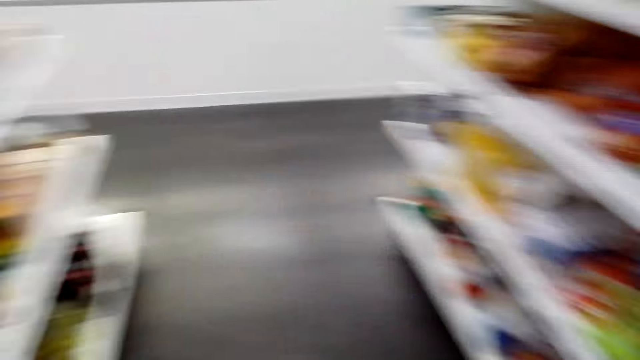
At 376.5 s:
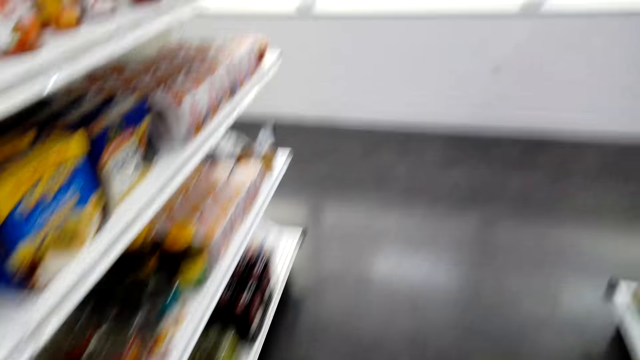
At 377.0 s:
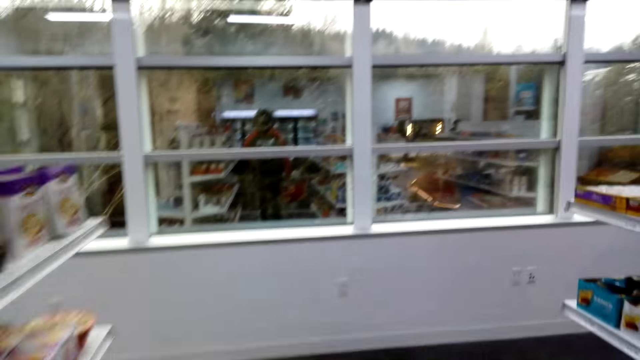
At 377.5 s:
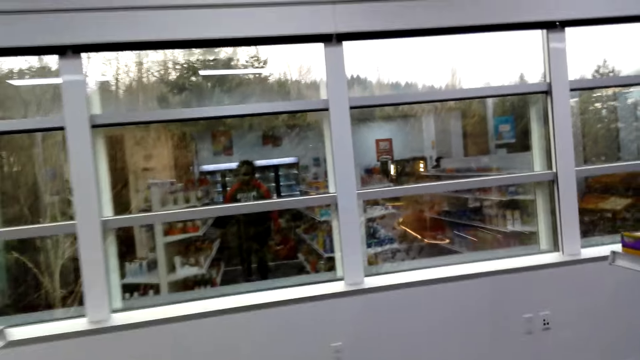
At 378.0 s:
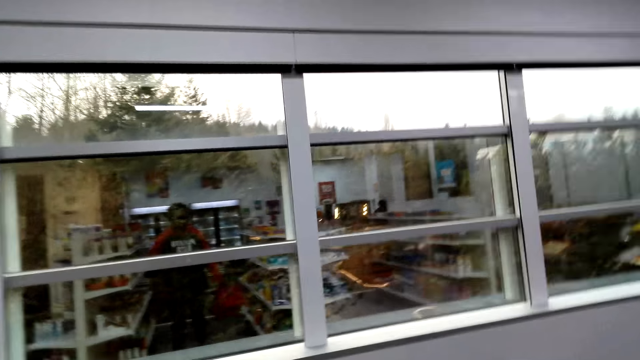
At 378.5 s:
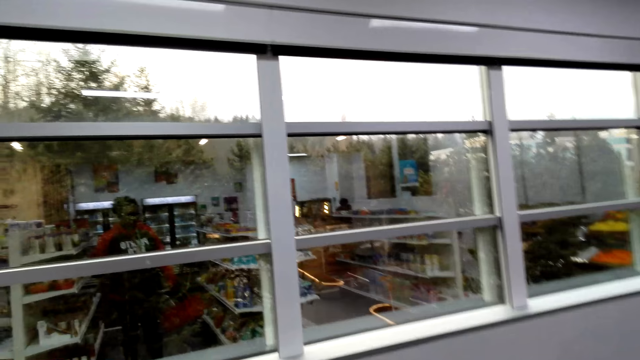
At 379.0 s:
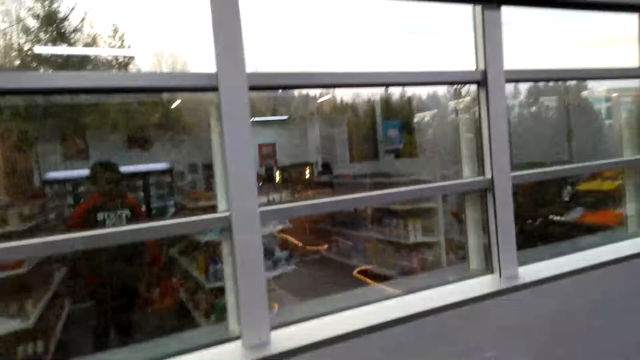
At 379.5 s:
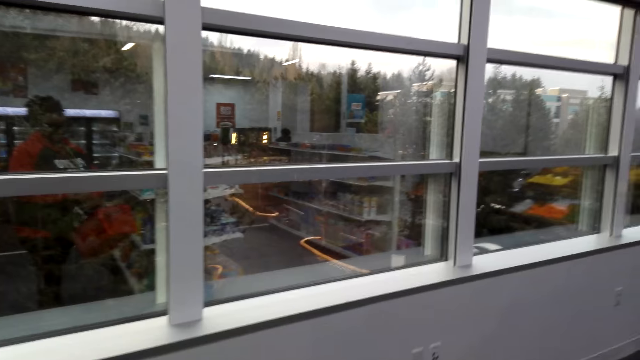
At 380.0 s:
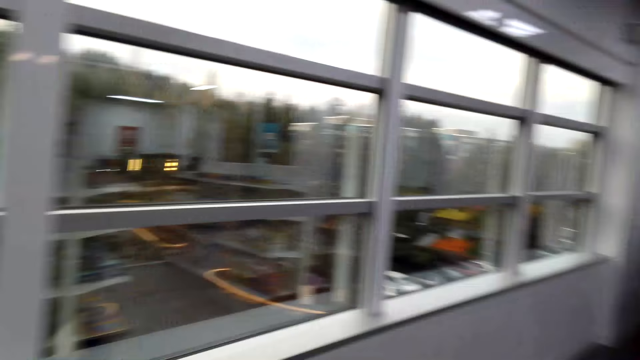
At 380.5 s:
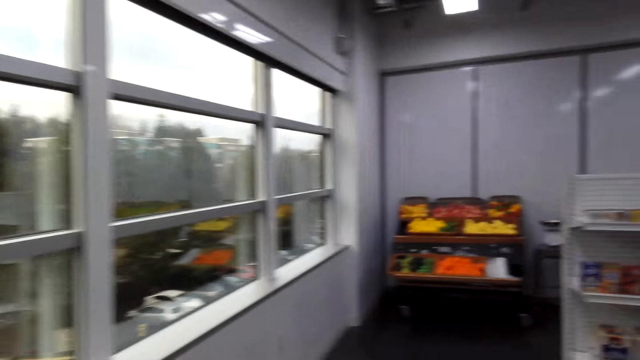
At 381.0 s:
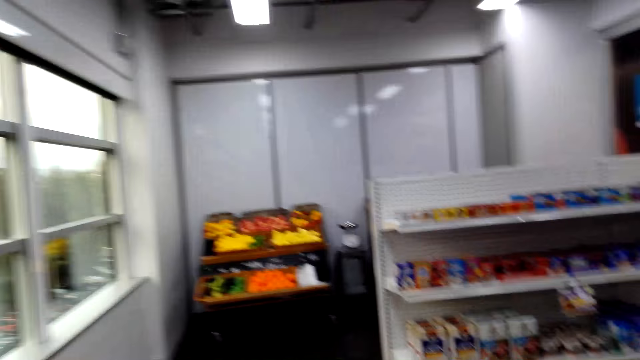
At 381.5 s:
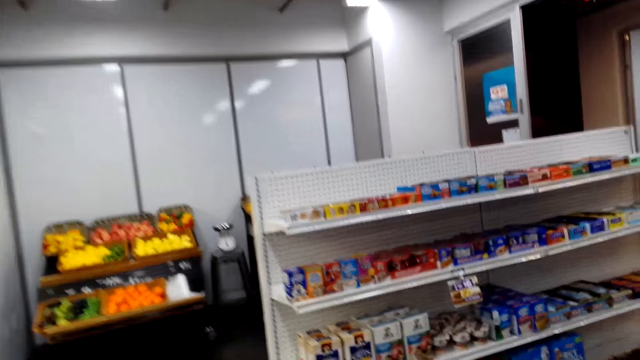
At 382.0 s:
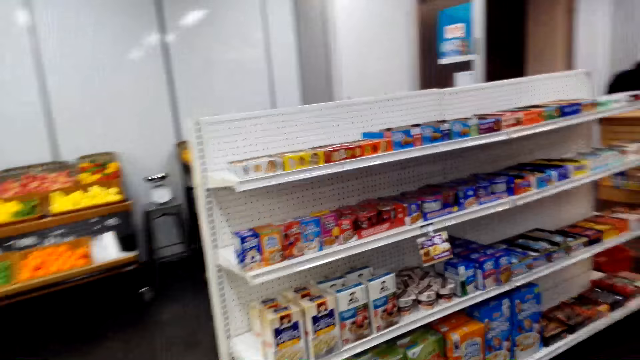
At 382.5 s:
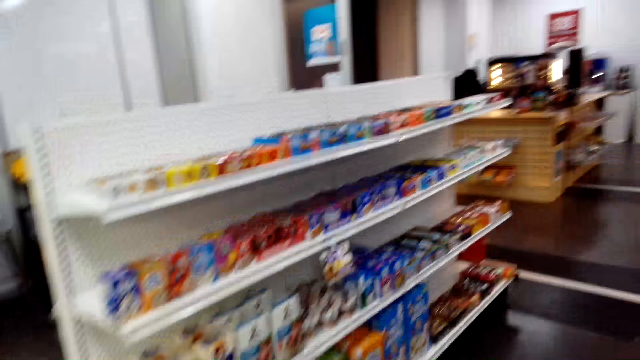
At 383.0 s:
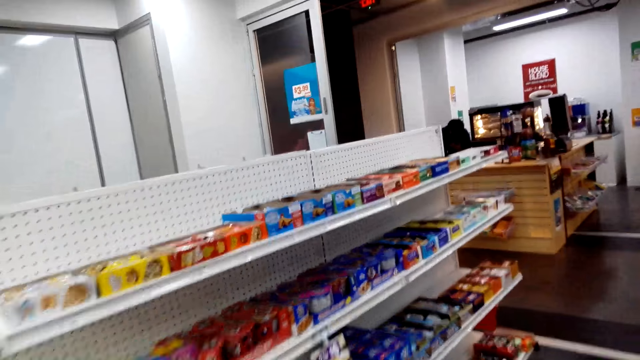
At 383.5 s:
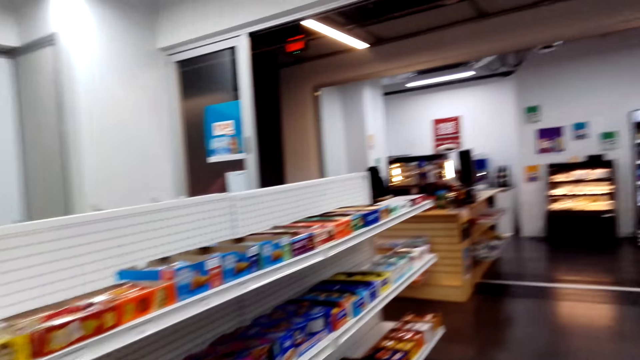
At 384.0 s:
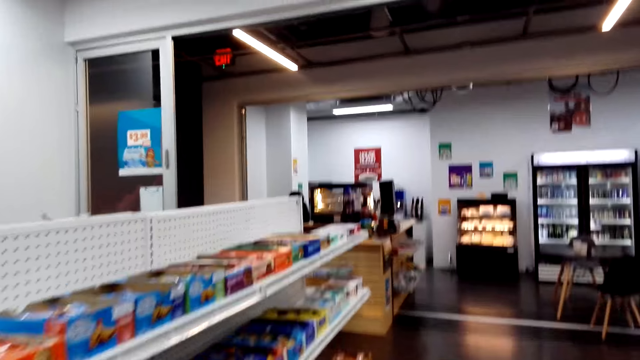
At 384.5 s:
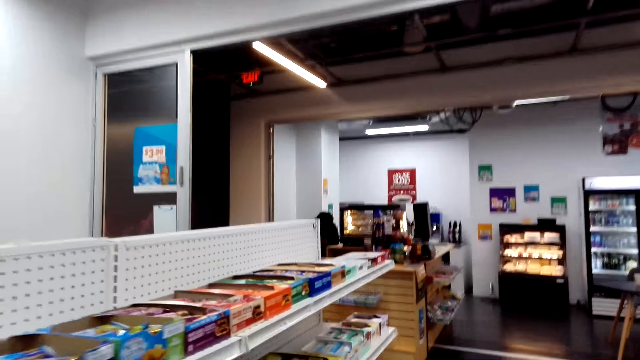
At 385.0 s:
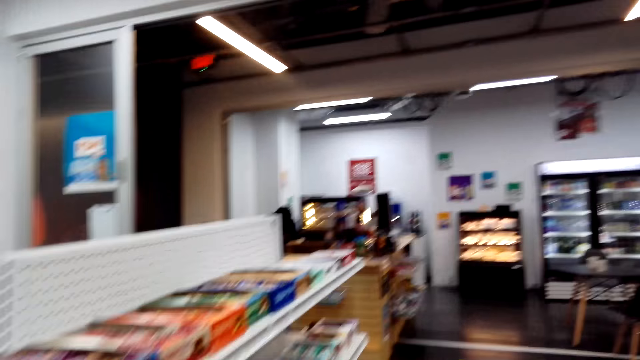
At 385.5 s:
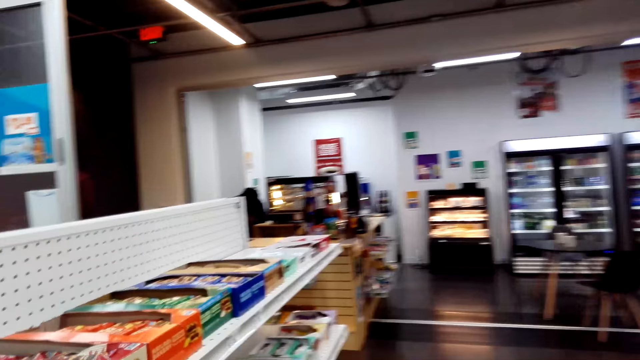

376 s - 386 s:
The camera wearer walks around.

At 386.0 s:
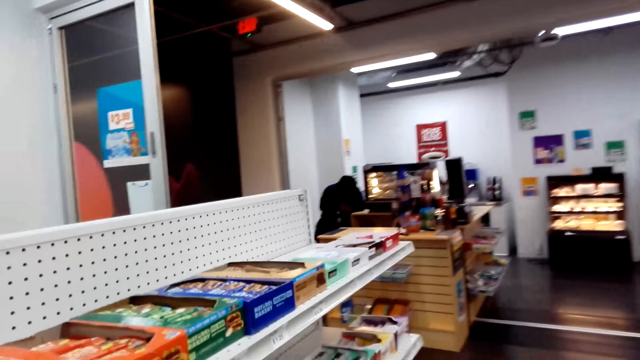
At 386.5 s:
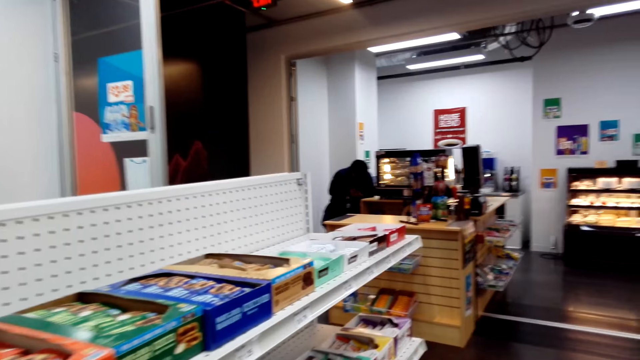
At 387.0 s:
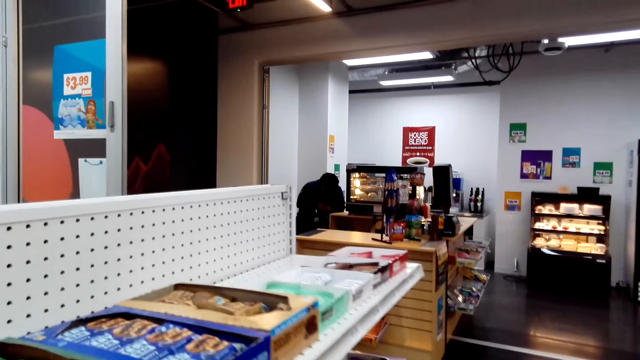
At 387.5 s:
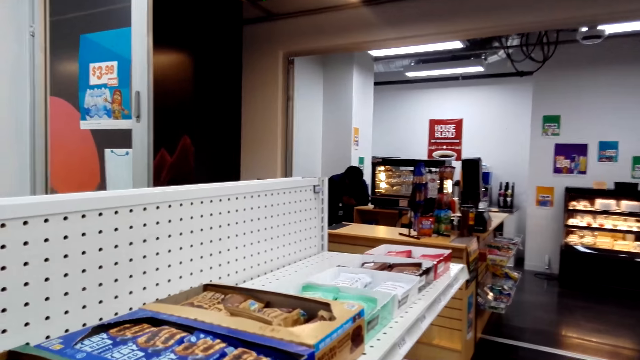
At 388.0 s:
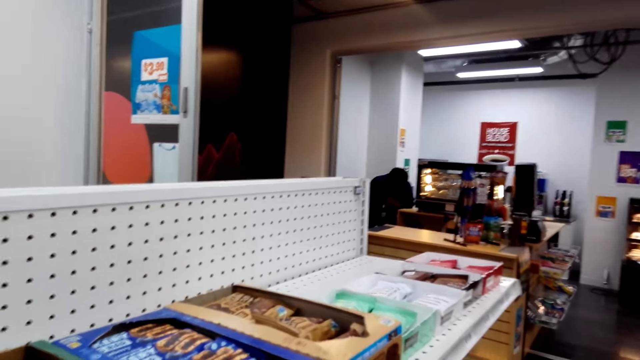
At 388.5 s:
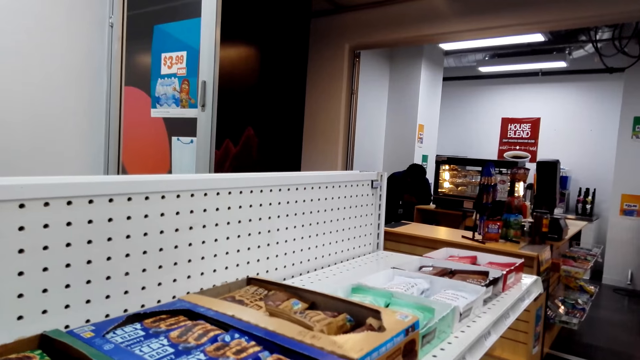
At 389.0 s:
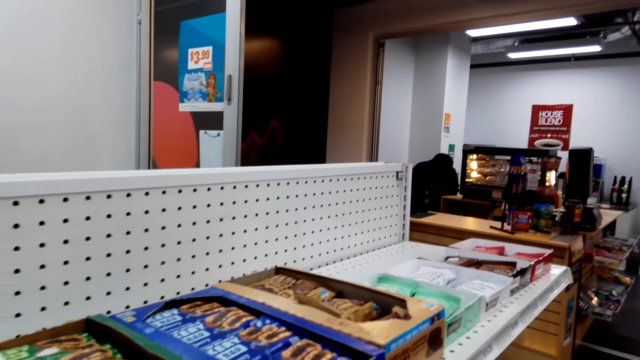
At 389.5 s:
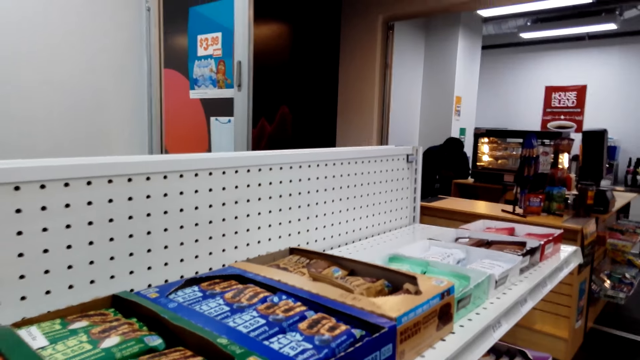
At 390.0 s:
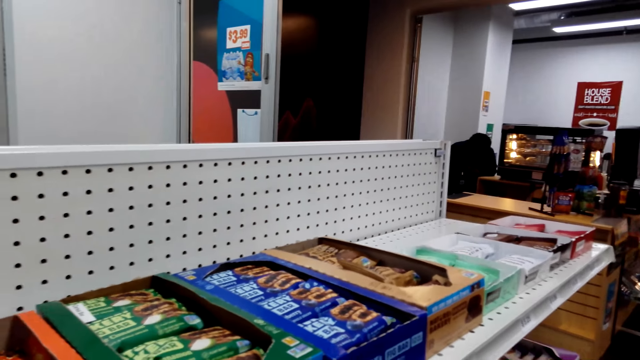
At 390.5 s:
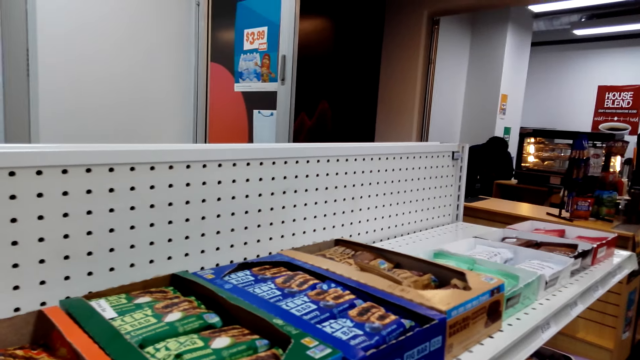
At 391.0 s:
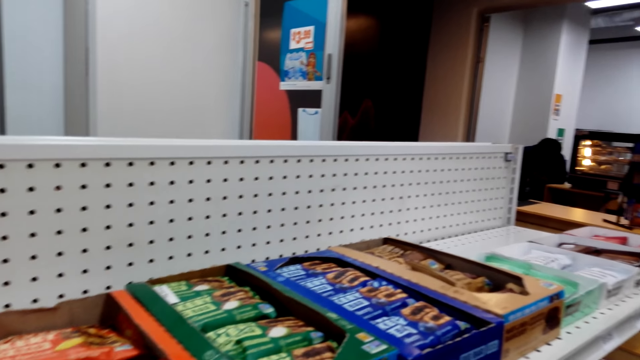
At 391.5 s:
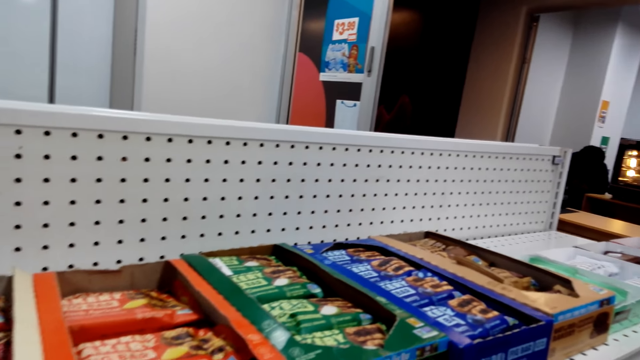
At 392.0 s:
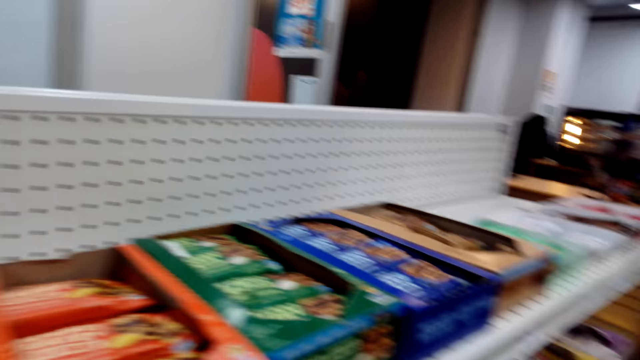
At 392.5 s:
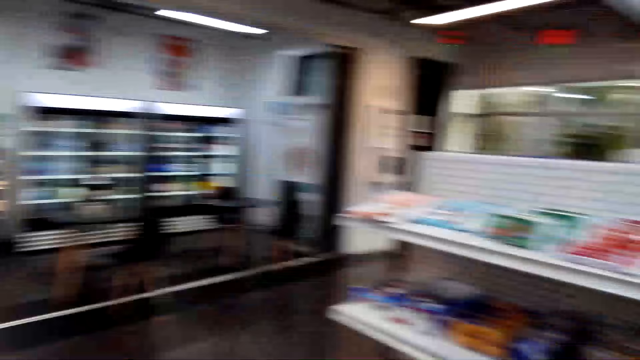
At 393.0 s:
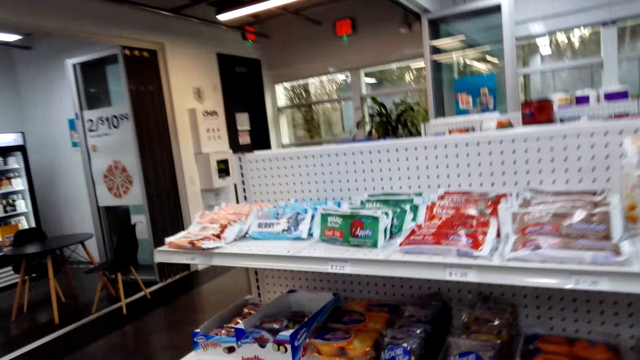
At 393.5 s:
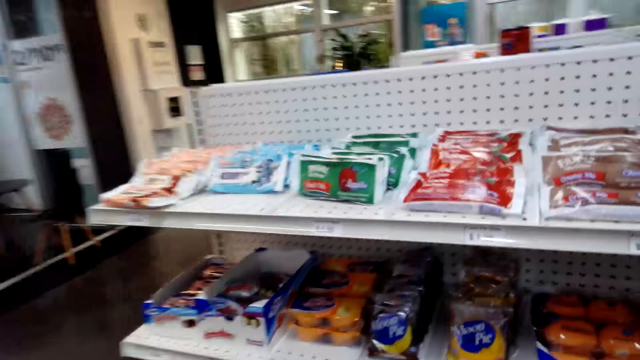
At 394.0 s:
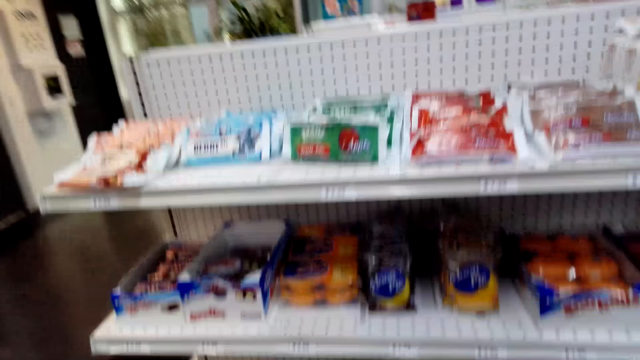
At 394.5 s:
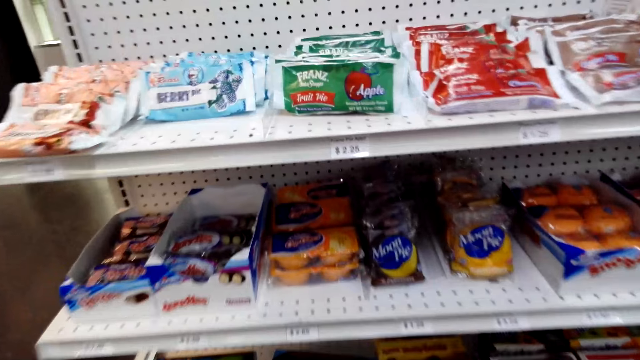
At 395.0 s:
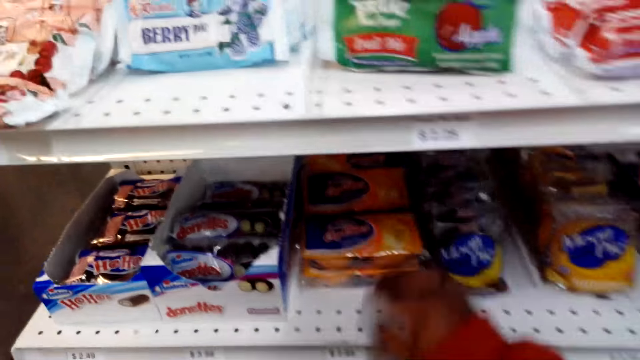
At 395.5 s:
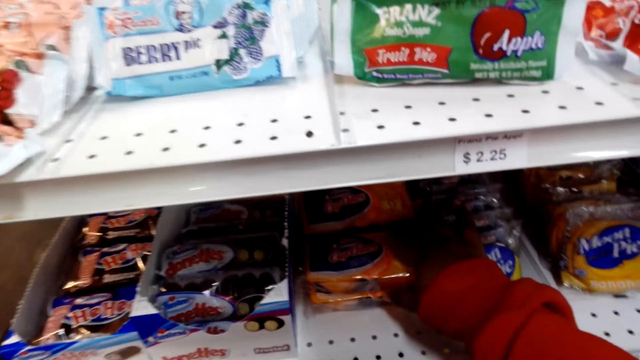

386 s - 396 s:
The camera wearer stops walking. They look around.
